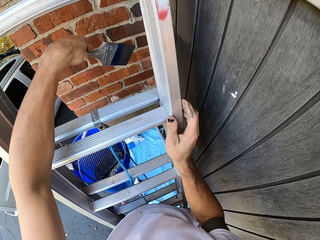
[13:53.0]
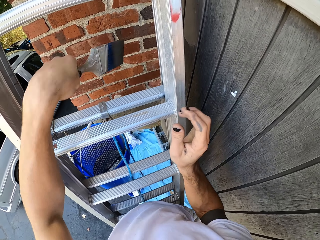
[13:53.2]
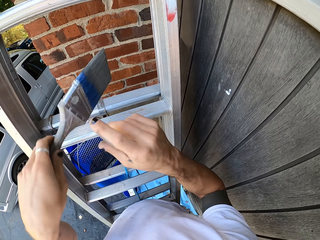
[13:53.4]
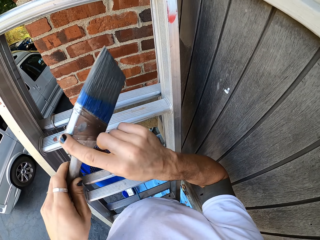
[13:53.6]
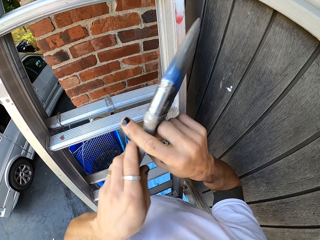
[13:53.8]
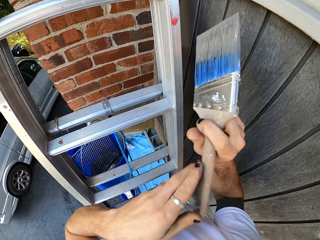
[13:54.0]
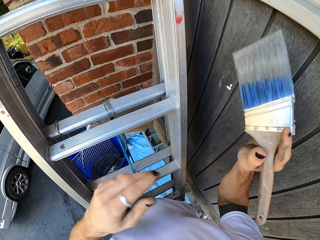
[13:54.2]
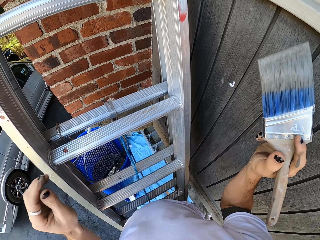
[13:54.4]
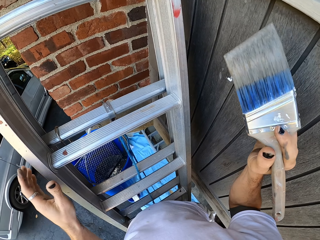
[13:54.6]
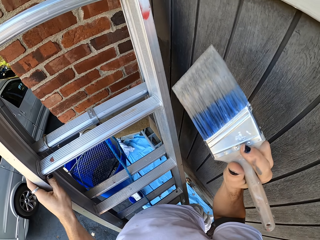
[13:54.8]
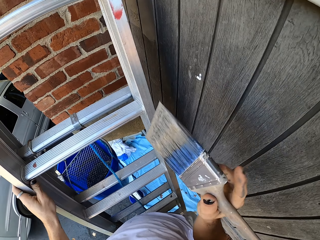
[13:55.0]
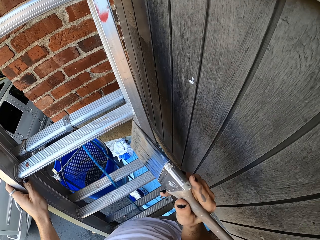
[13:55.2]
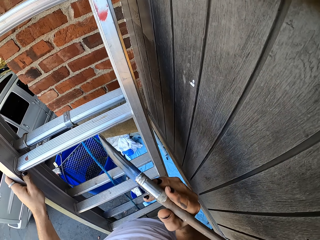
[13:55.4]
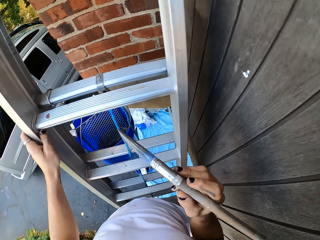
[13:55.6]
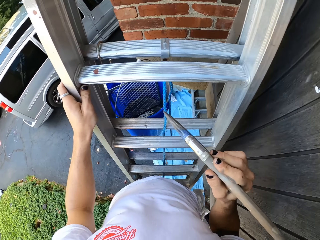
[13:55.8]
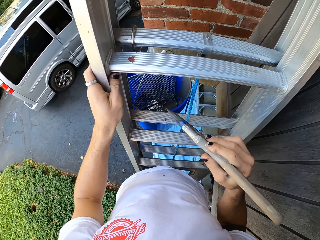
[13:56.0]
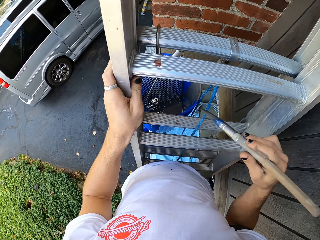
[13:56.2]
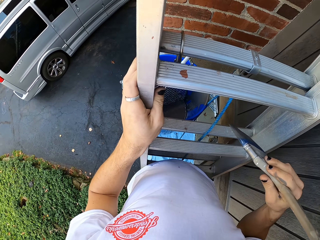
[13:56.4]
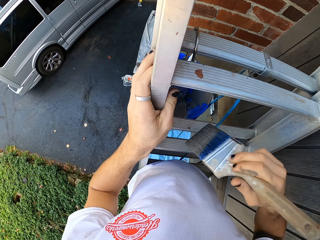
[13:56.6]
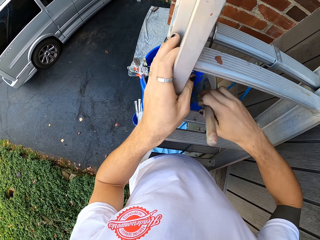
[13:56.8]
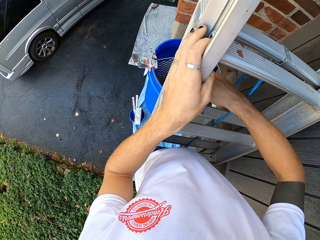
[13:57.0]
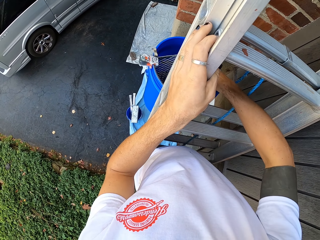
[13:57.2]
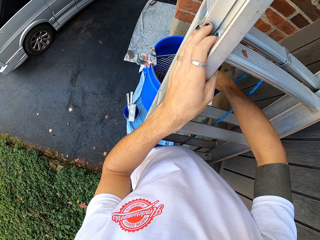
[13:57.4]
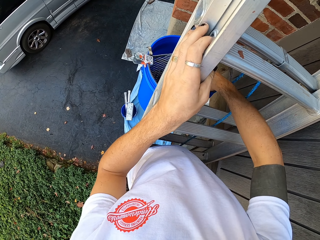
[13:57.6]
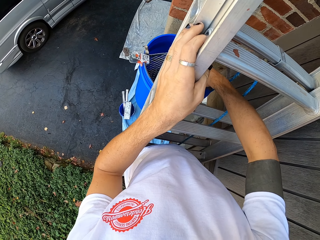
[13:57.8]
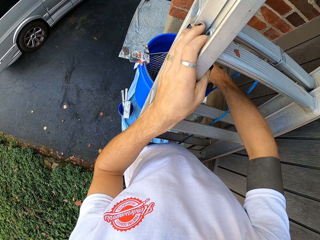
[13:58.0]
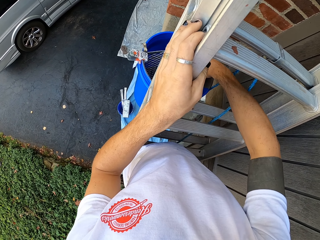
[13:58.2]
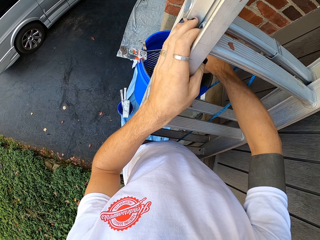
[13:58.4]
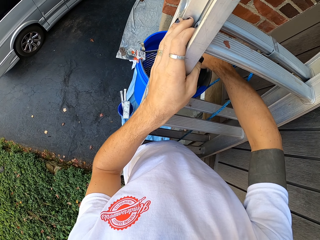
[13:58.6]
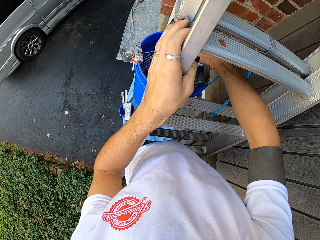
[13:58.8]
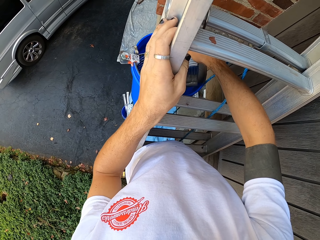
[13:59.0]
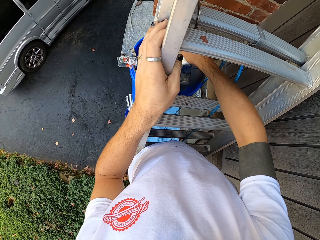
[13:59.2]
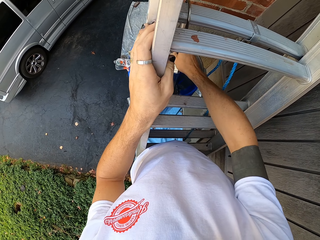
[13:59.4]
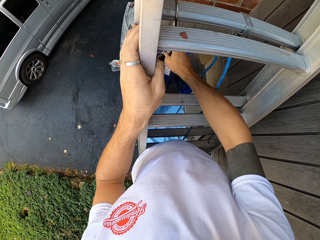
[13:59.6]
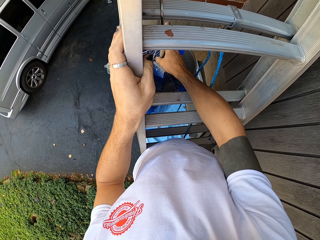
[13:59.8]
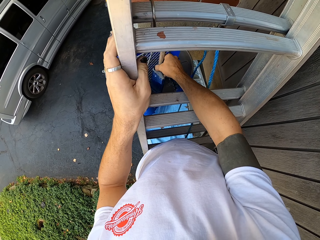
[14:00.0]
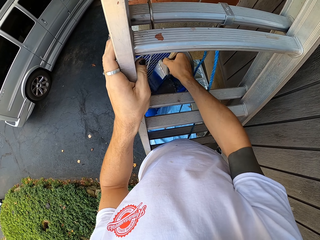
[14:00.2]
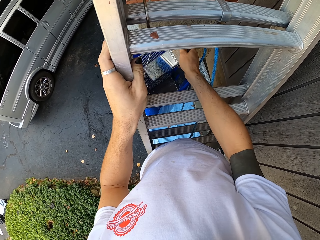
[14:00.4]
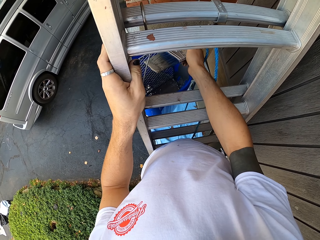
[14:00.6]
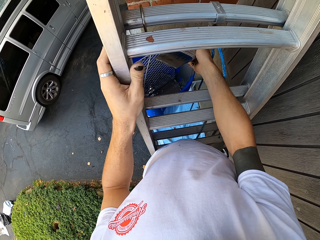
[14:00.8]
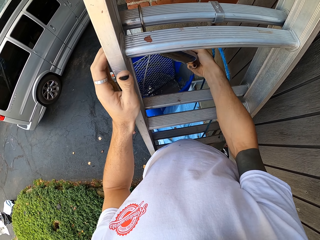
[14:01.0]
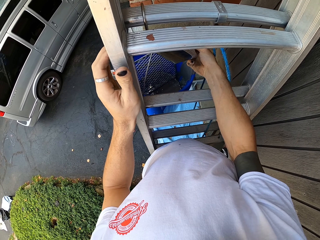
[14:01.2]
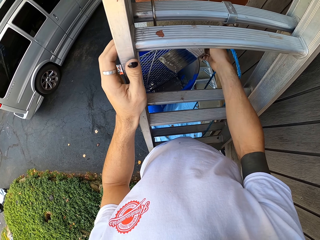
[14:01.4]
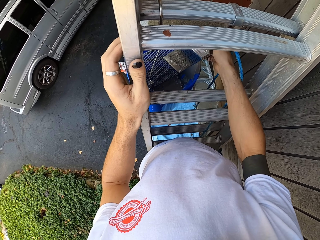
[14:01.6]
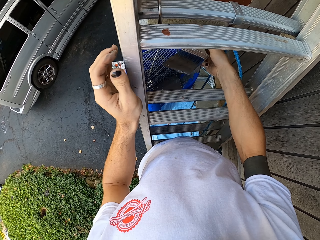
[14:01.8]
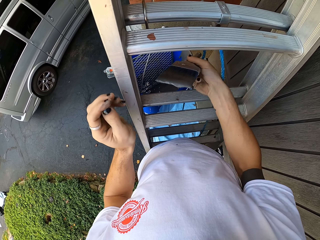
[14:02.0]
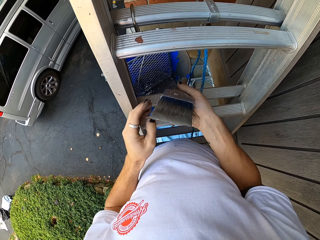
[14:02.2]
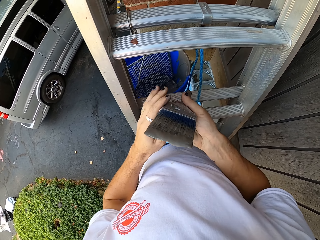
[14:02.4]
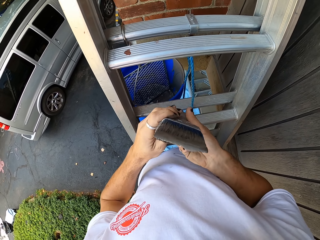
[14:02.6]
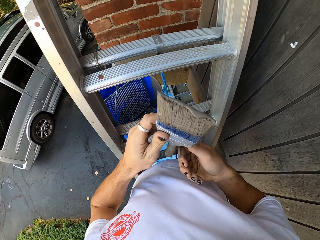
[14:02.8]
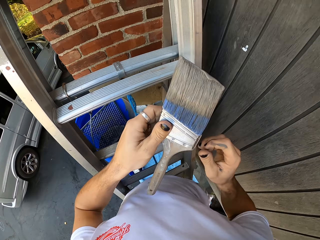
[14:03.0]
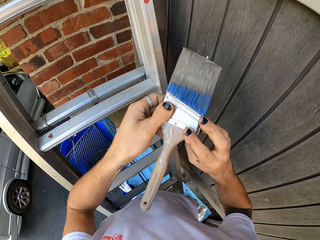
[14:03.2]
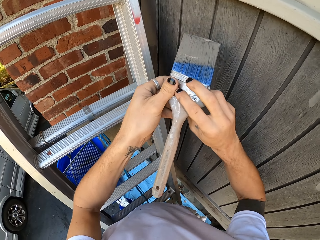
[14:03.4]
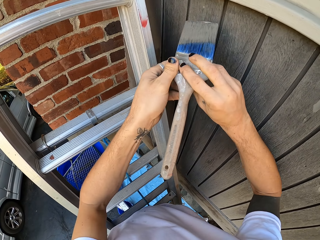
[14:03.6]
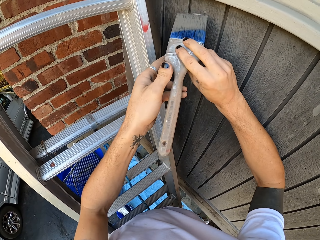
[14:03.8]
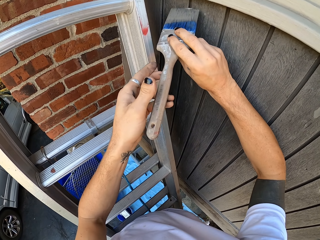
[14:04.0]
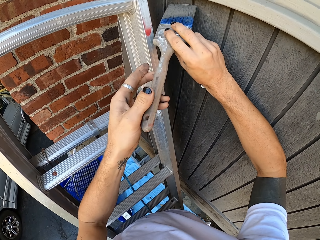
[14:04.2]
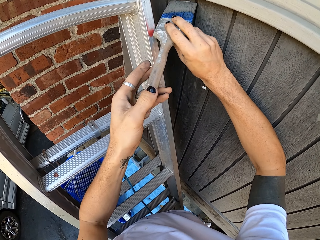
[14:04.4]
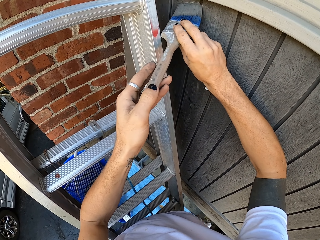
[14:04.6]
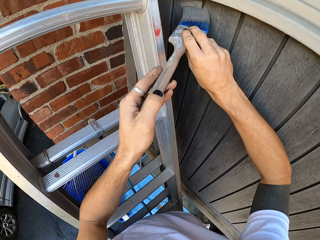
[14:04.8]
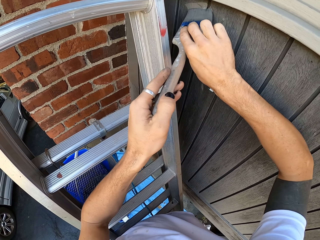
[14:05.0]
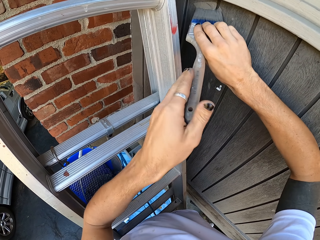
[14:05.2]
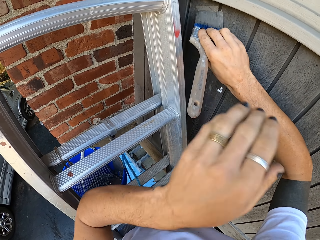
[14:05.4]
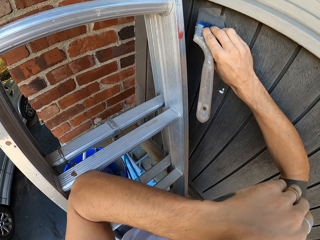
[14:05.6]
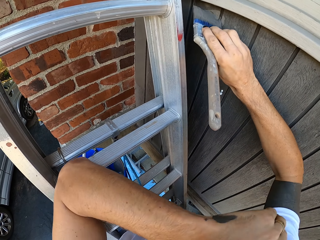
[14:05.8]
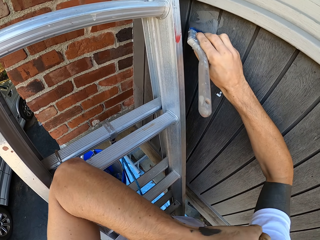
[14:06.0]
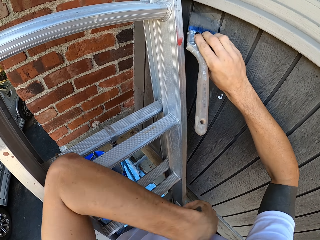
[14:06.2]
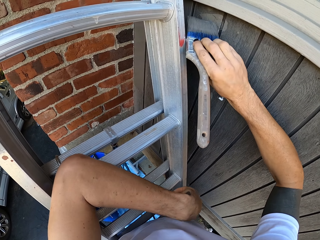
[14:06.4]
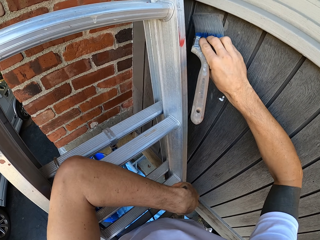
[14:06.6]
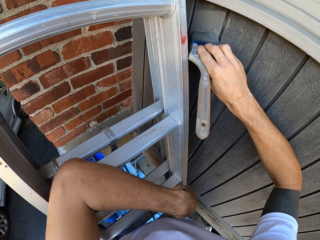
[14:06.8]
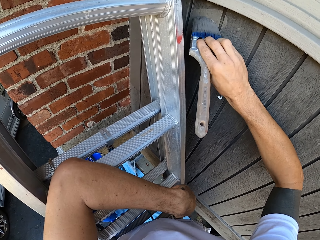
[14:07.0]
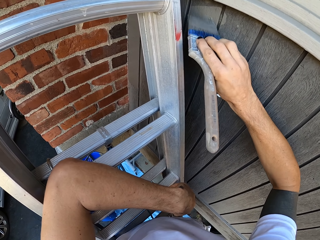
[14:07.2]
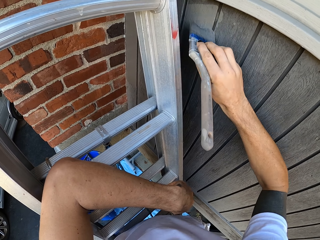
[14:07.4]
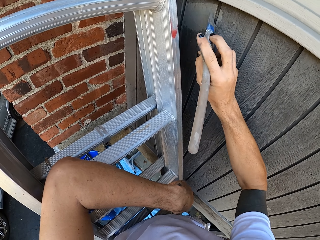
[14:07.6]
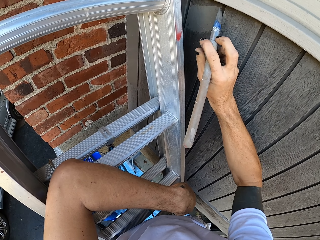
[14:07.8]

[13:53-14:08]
The camera wearer picks up a paintbrush with the other hand. He holds the paintbrush with his right hand. He looks around. He dips the paintbrush in paint in the bucket. He picks up the paintbrush with the other hand. He holds the paintbrush with his left hand. He paints a wooden wall with the paintbrush. He holds the paintbrush with both hands. He moves his hand.

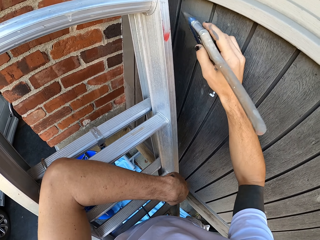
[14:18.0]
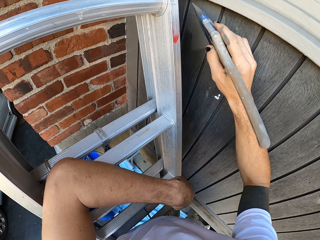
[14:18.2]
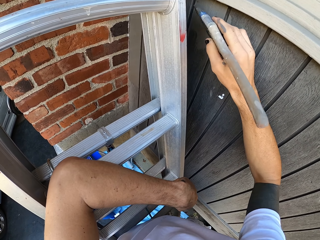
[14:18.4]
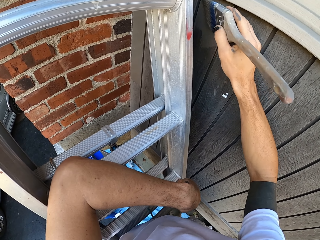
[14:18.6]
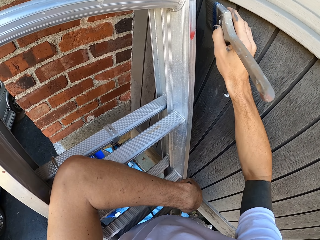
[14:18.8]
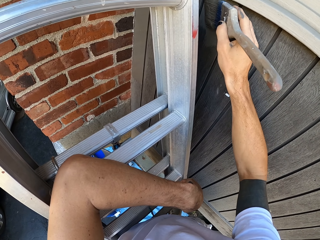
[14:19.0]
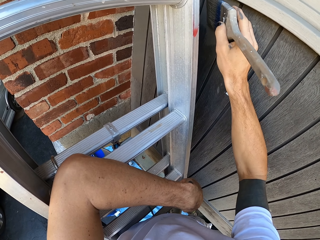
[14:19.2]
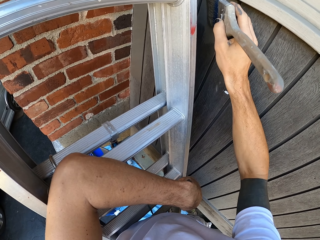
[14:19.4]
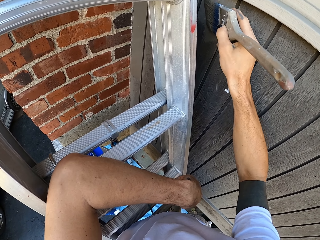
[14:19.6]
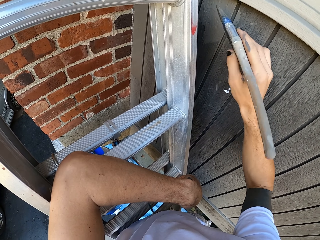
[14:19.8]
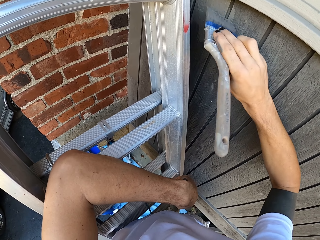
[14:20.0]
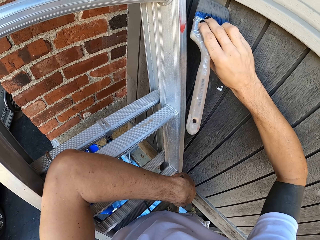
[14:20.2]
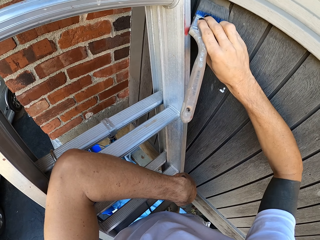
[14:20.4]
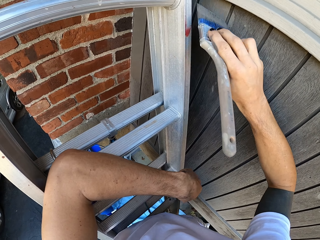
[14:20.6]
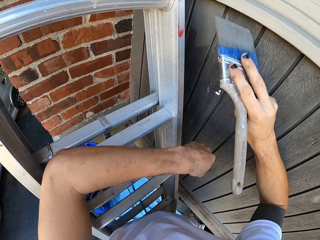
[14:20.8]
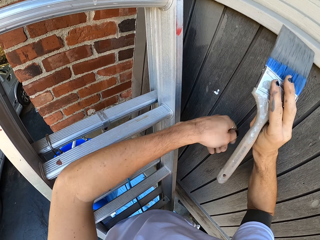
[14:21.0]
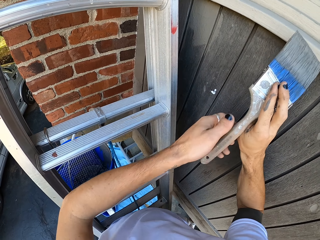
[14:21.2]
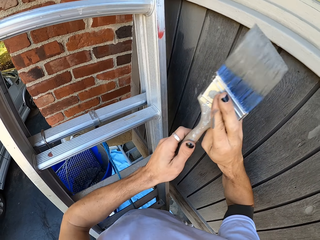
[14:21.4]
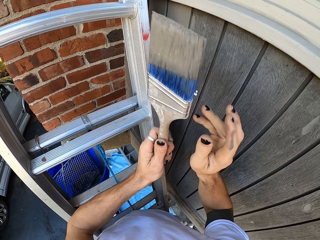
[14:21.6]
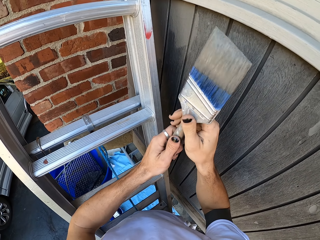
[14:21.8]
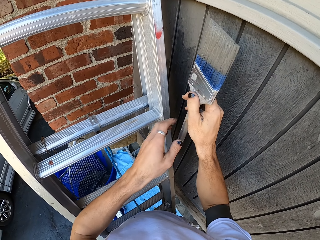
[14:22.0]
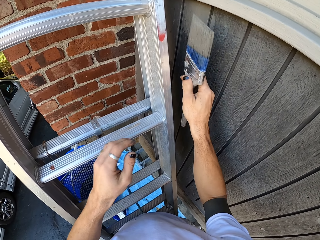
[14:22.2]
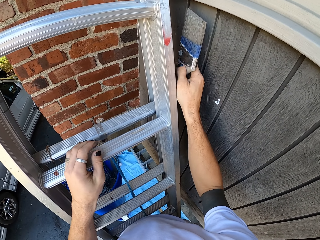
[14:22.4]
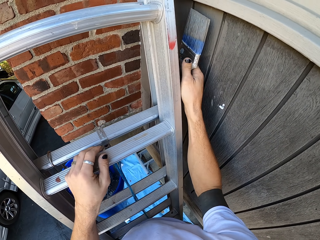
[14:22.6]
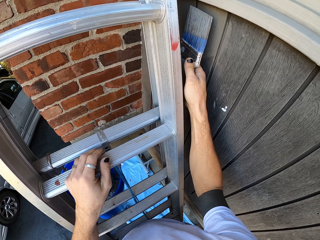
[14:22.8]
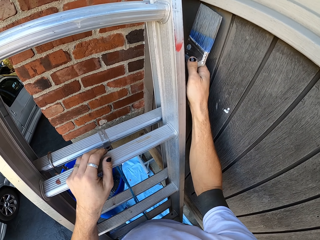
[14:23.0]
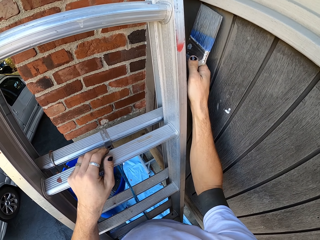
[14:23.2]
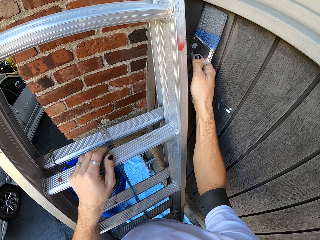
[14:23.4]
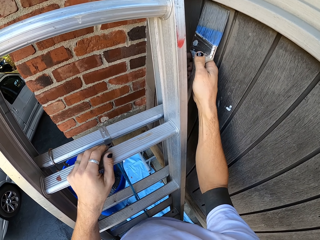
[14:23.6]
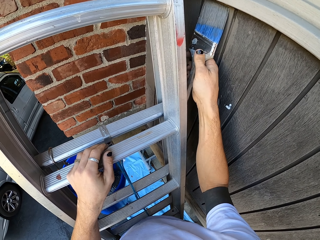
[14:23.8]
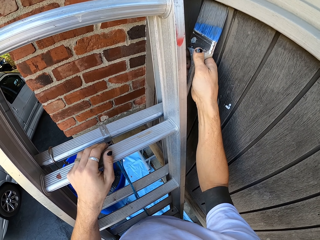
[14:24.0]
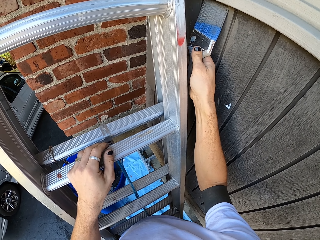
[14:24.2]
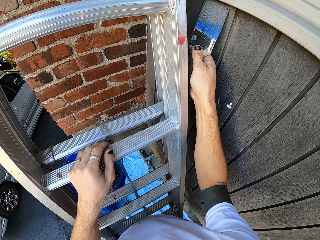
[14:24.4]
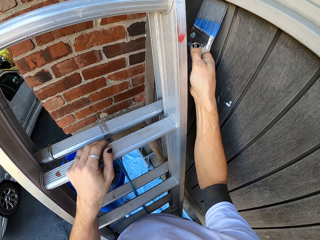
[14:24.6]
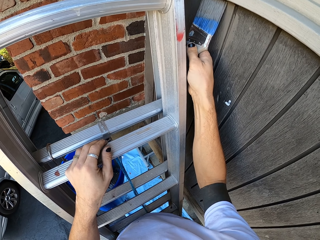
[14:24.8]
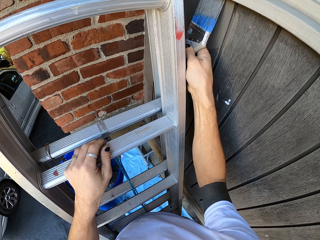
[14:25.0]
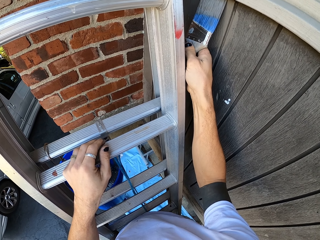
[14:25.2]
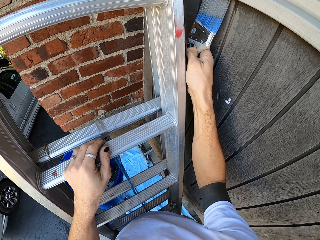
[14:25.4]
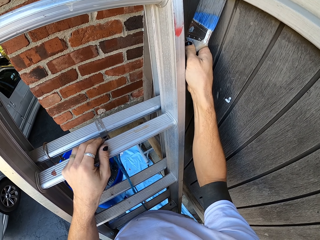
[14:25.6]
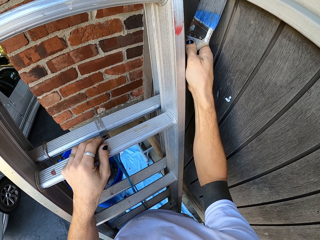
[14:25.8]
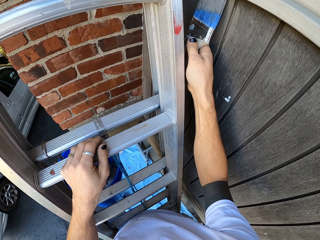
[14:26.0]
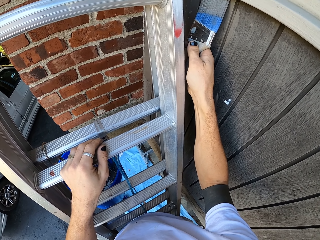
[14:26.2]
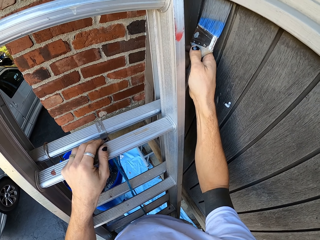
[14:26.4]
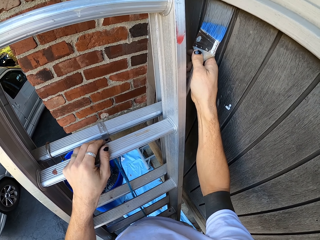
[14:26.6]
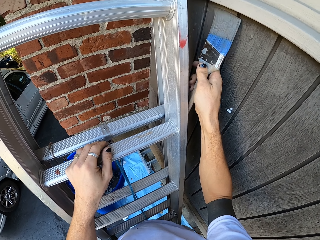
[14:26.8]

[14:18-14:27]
The camera wearer turns a paintbrush. They paint a wooden wall with the paintbrush.
